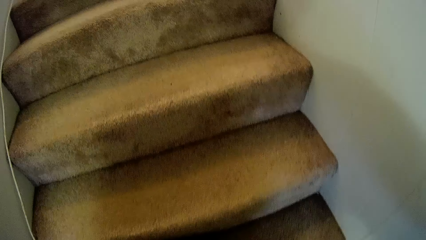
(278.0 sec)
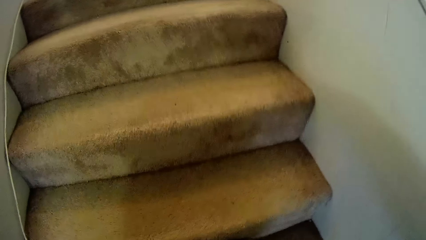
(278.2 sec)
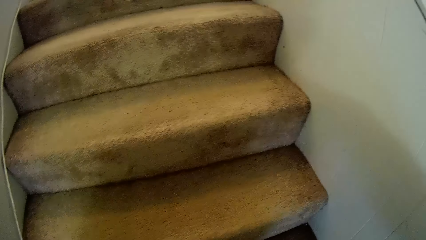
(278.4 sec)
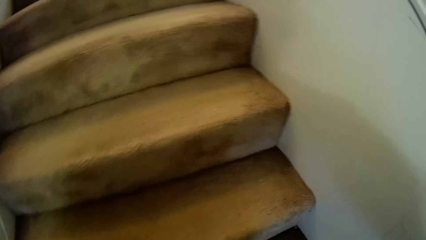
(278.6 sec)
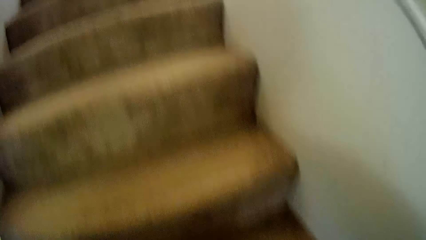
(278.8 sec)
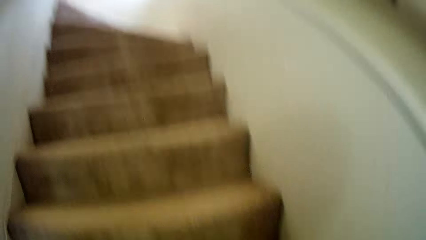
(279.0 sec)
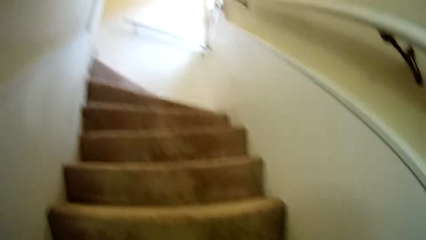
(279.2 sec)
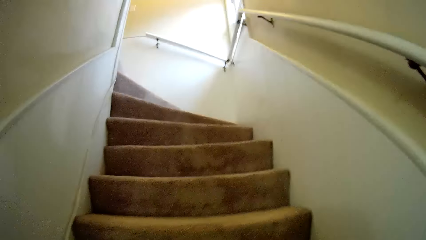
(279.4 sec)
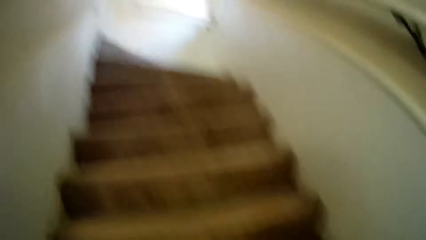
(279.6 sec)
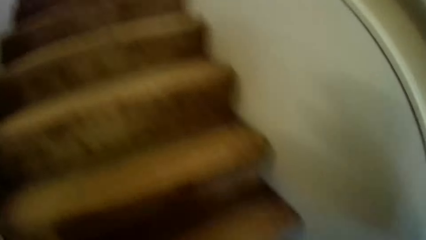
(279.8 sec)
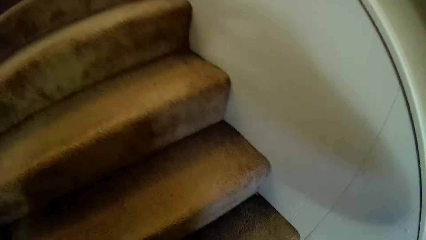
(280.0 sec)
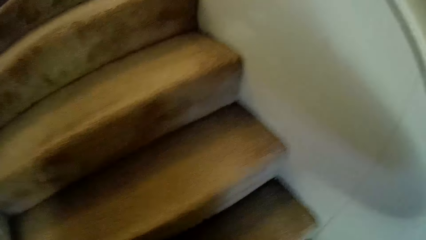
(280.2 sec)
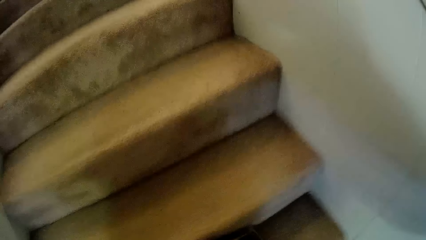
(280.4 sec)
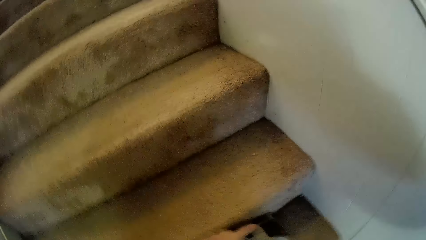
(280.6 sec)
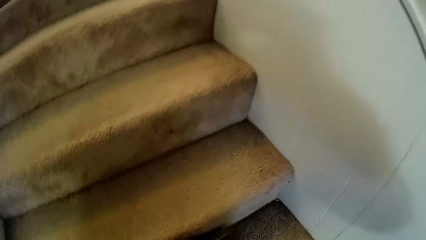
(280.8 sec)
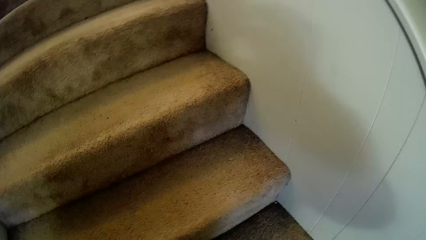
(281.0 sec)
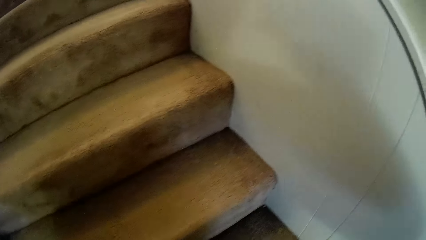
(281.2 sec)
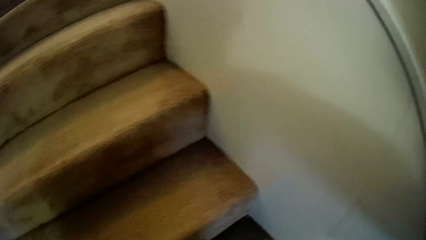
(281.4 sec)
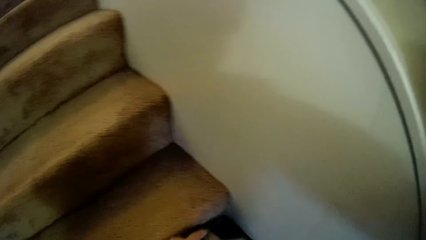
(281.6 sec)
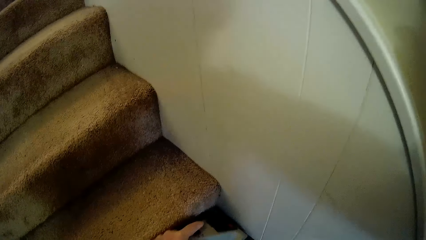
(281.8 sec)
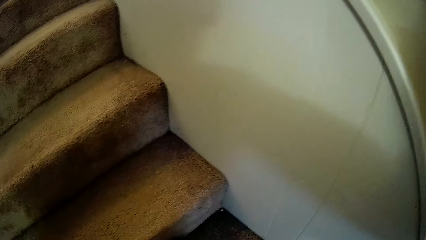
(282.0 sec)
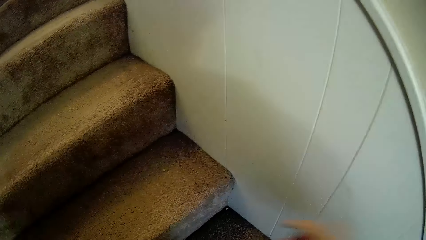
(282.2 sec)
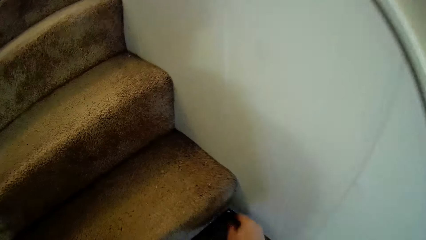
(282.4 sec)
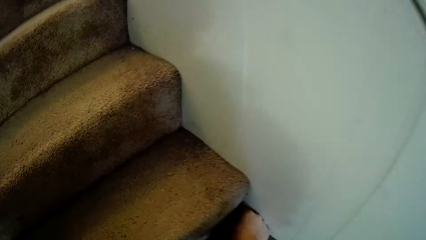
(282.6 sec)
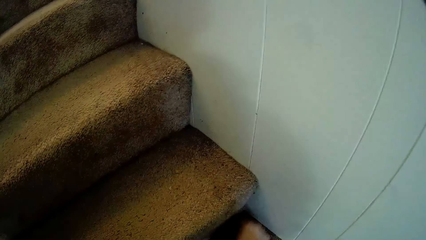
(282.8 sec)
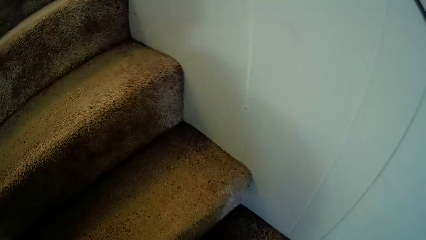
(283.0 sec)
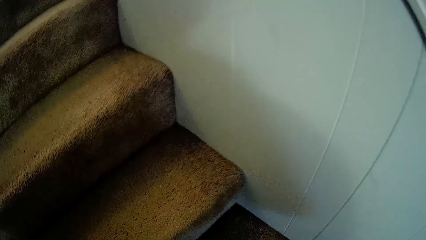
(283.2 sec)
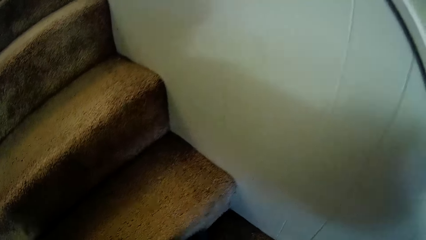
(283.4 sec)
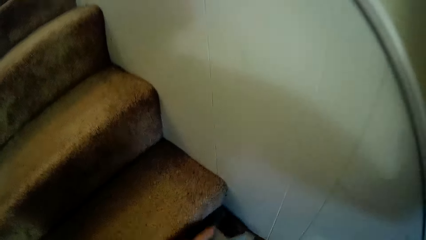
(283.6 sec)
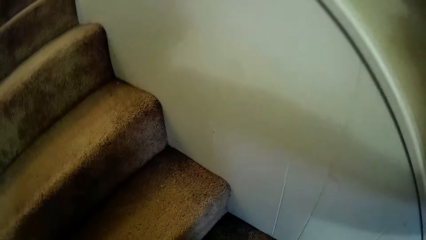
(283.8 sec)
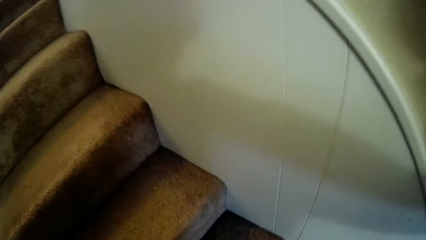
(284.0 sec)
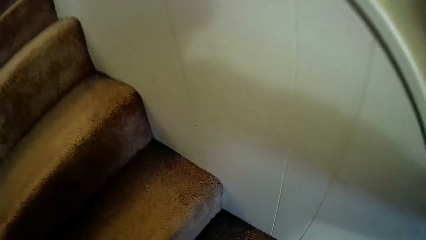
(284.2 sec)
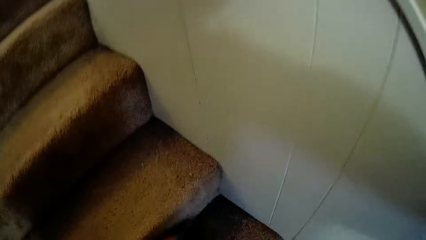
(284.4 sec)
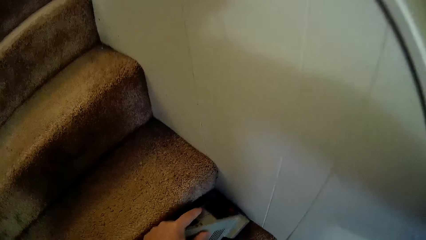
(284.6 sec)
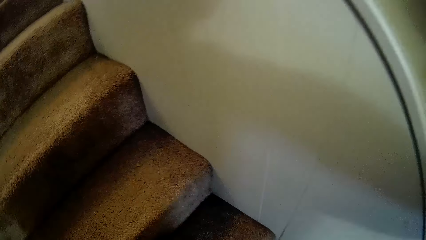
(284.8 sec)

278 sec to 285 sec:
The camera wearer looks at the staircases. They clean the staircases.

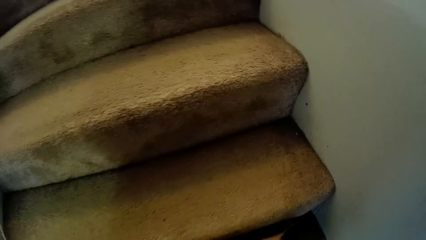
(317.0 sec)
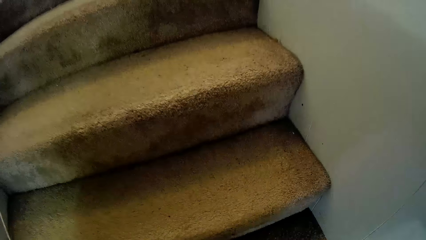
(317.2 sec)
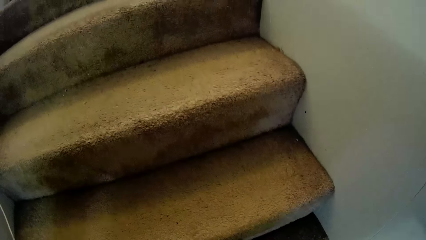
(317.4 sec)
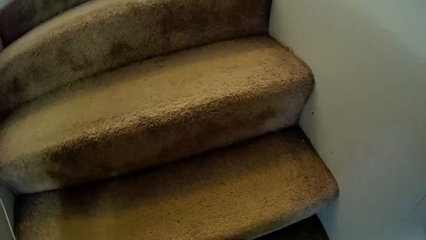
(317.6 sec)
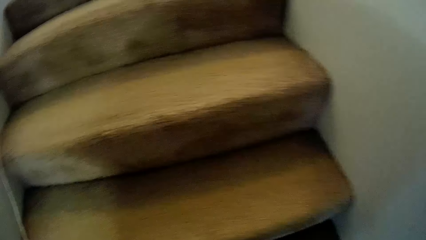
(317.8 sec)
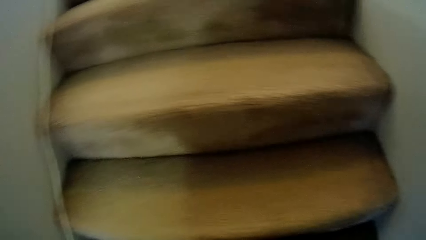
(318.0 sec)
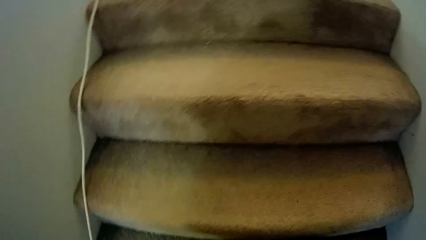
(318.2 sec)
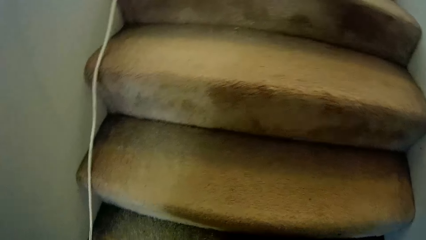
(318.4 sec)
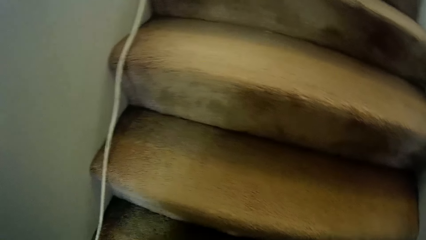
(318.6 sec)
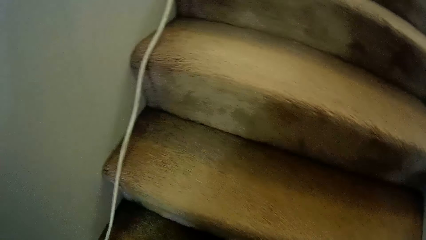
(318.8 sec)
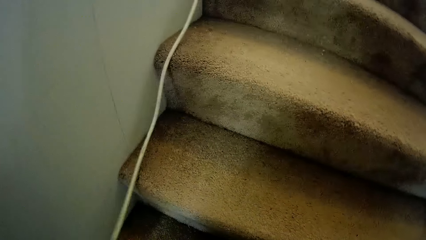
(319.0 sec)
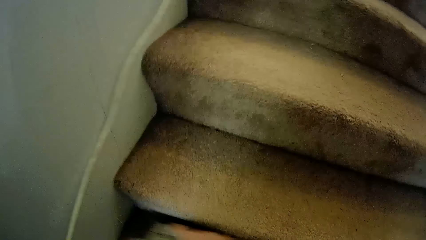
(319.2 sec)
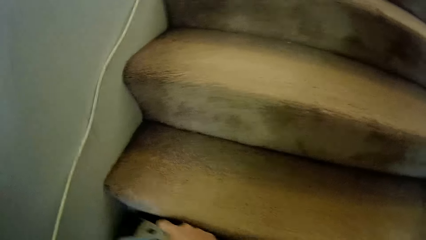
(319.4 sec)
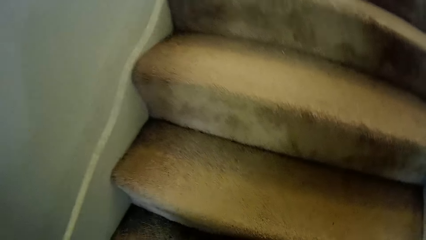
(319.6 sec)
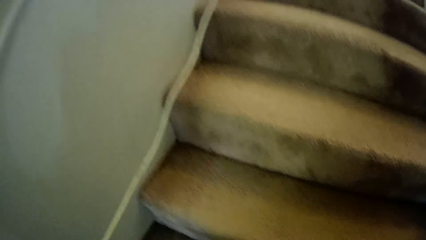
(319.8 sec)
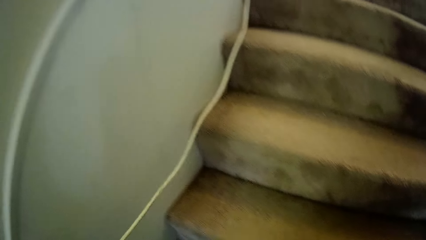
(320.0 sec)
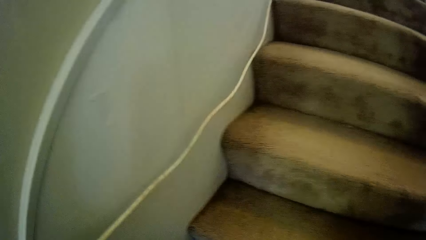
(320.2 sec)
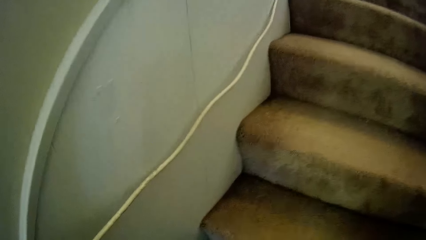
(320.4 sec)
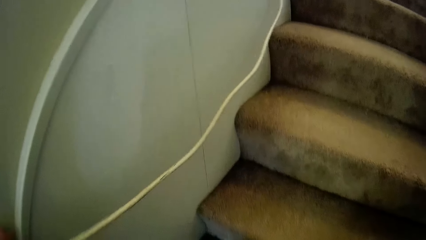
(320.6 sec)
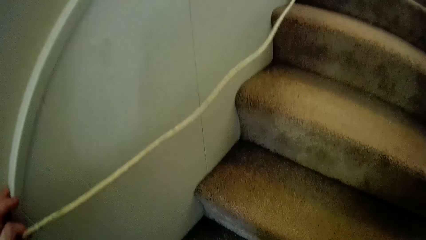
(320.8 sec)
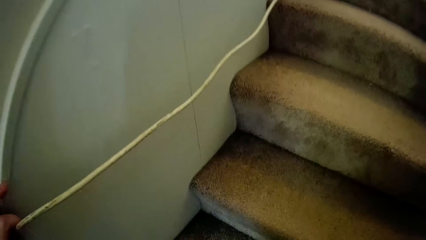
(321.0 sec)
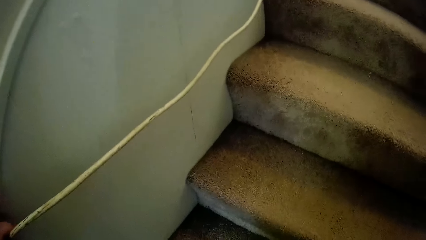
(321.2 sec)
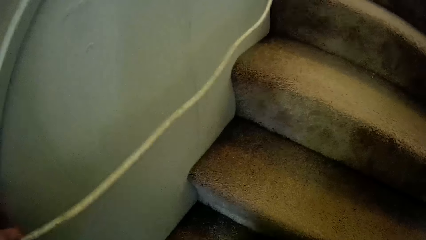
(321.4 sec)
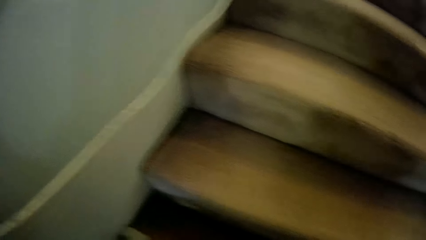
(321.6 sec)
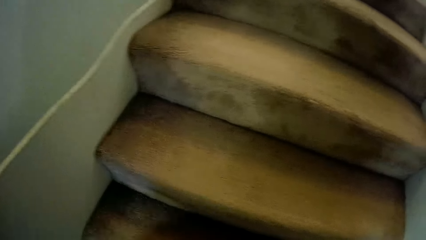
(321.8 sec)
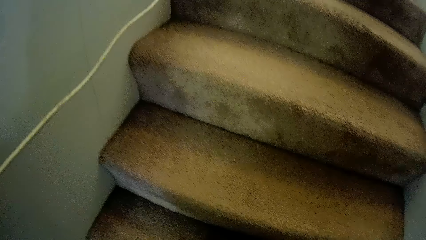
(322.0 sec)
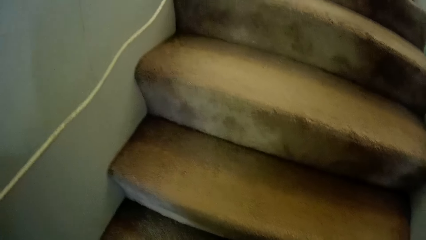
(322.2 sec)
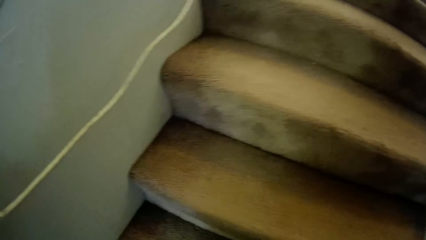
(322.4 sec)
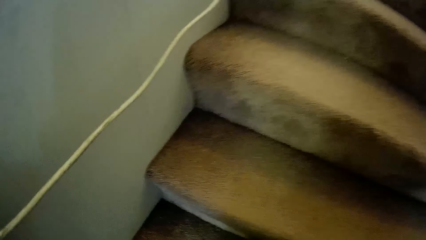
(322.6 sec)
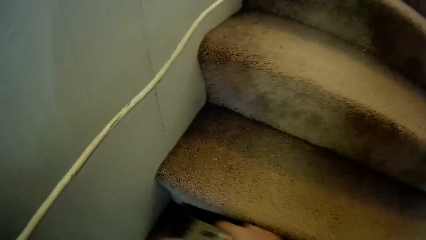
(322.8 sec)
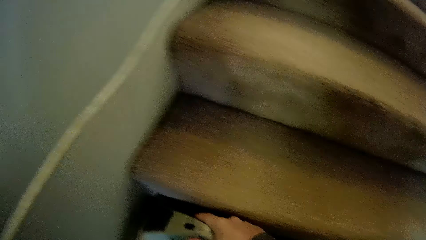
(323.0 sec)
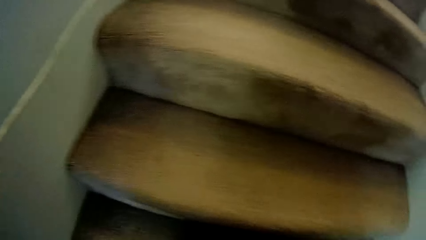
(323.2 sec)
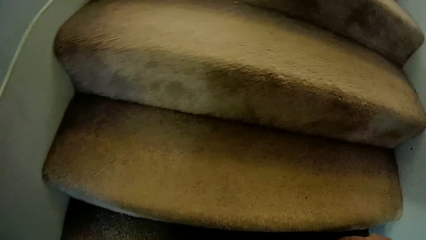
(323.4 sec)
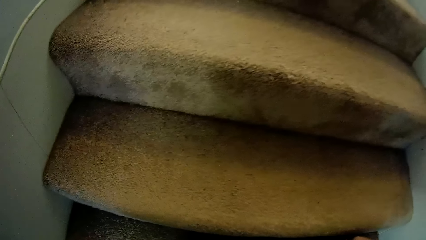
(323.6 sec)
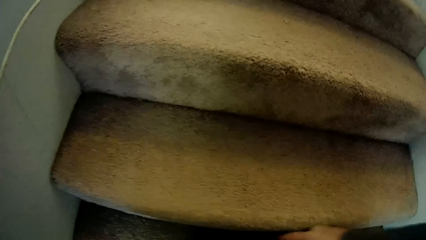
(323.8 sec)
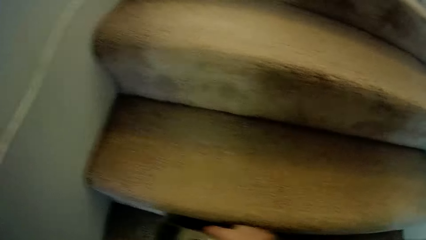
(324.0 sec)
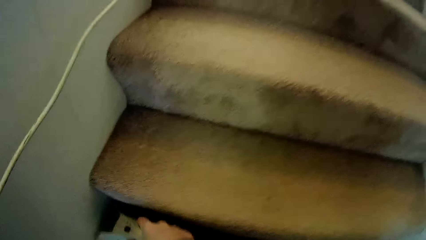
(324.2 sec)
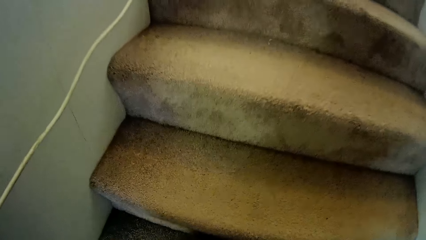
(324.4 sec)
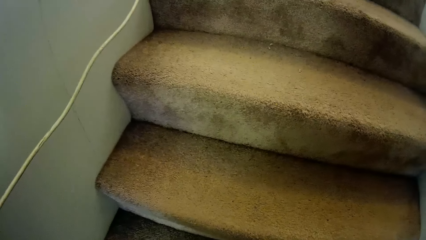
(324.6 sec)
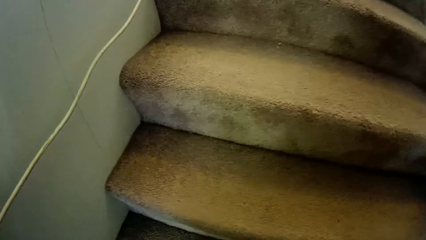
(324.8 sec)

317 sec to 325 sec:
The camera wearer lifts a wire. They clean the staircase carpet.
